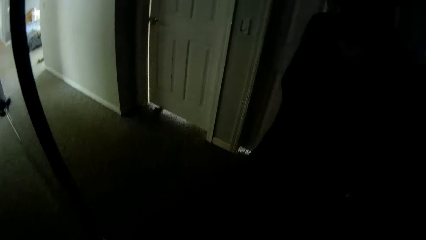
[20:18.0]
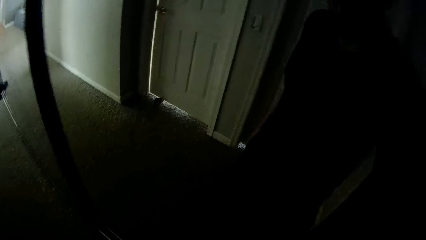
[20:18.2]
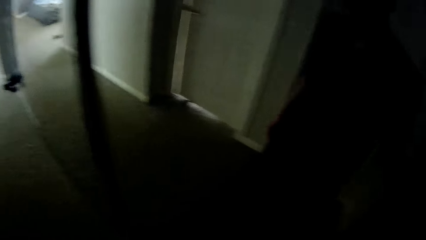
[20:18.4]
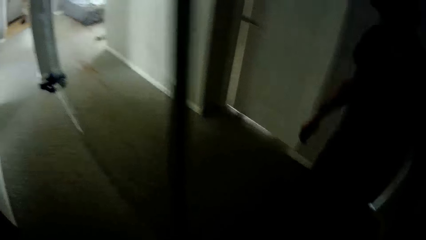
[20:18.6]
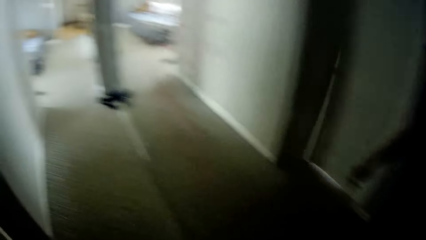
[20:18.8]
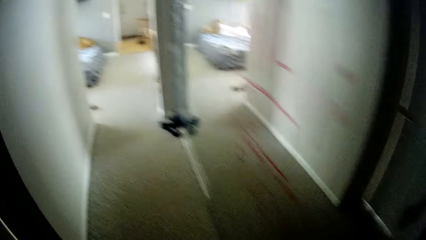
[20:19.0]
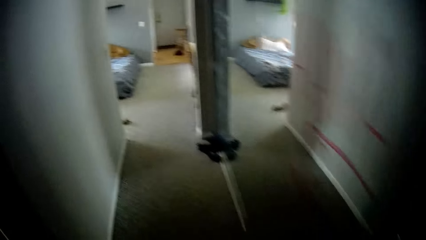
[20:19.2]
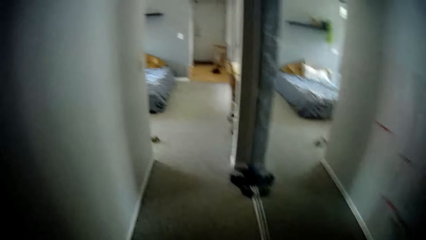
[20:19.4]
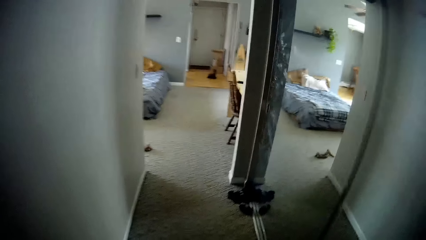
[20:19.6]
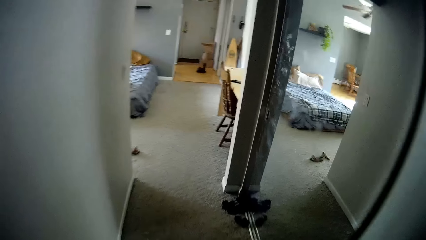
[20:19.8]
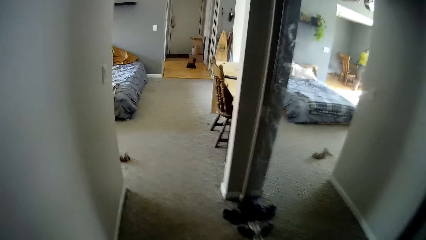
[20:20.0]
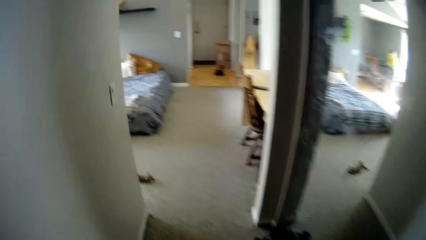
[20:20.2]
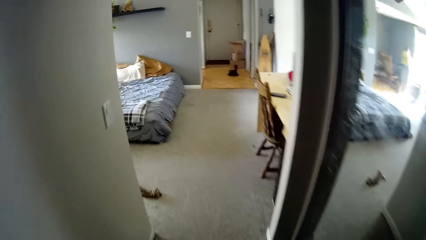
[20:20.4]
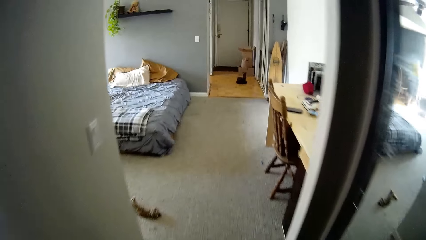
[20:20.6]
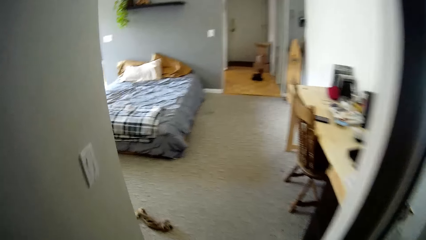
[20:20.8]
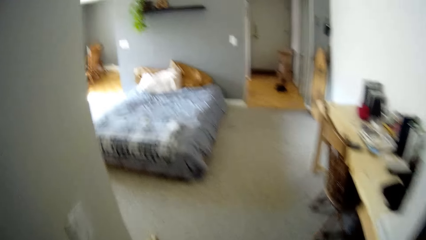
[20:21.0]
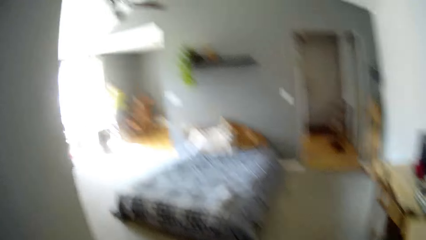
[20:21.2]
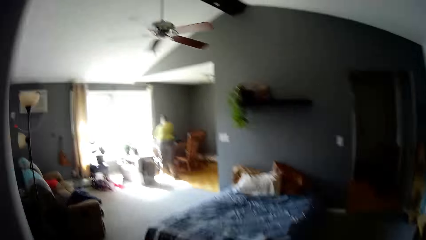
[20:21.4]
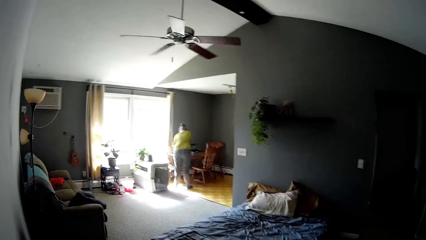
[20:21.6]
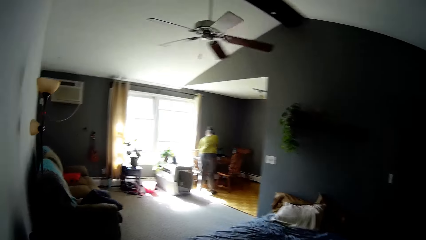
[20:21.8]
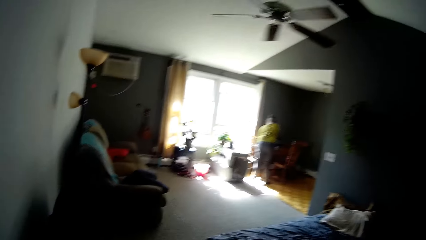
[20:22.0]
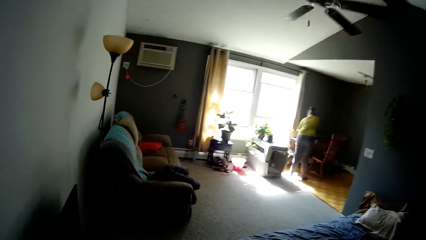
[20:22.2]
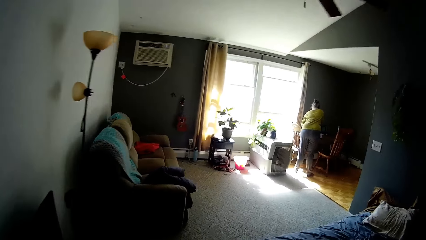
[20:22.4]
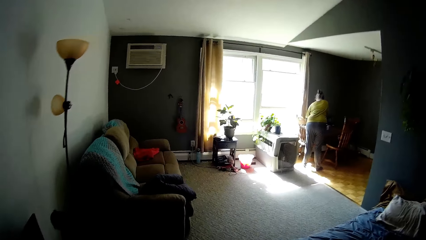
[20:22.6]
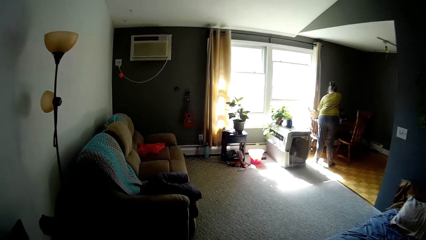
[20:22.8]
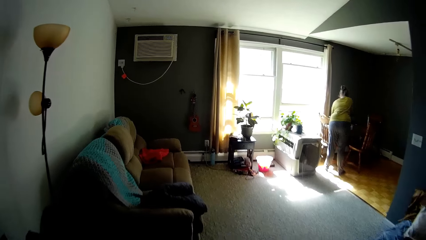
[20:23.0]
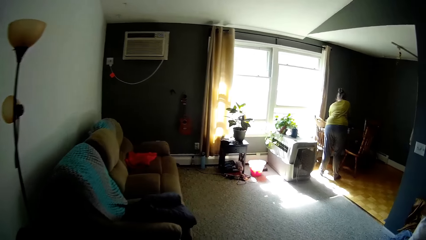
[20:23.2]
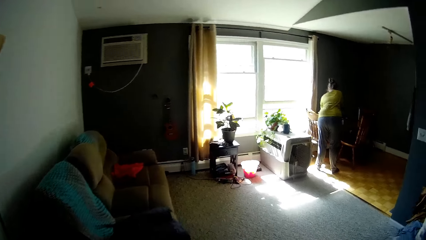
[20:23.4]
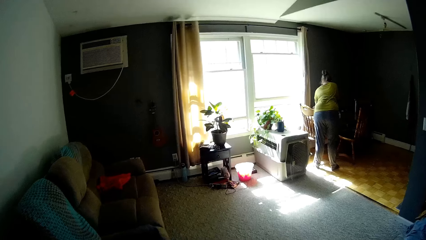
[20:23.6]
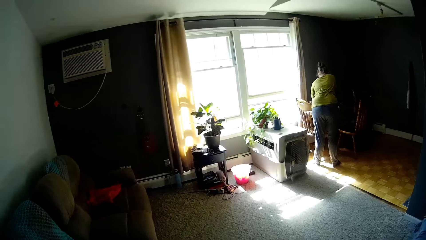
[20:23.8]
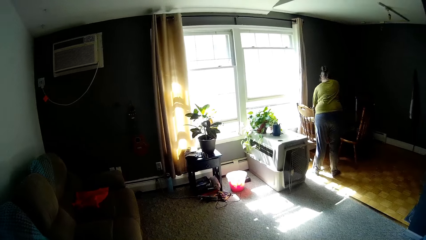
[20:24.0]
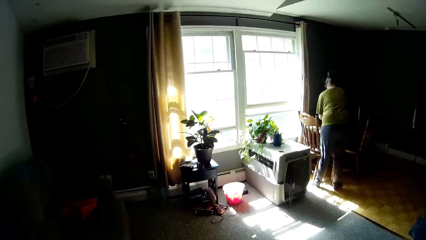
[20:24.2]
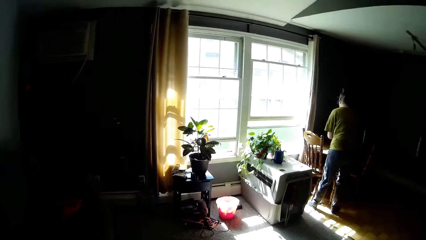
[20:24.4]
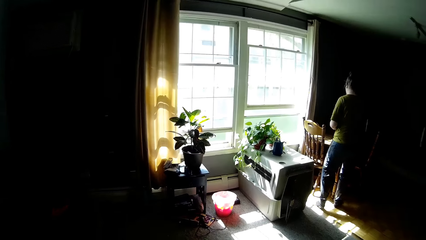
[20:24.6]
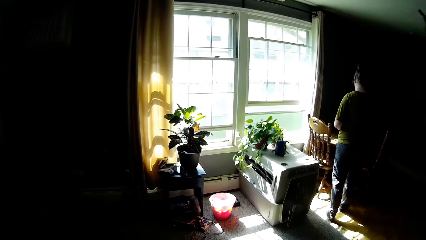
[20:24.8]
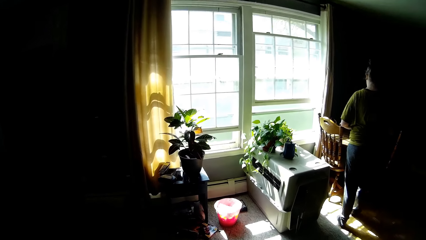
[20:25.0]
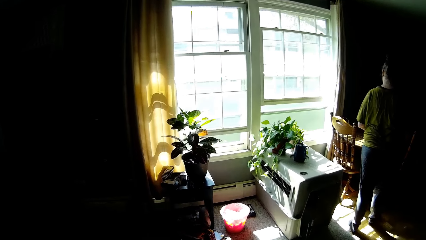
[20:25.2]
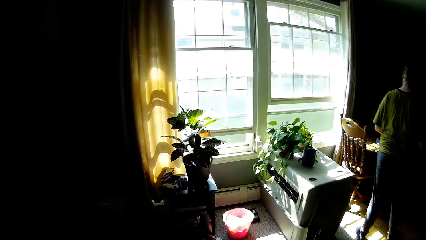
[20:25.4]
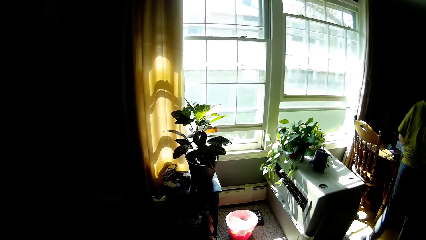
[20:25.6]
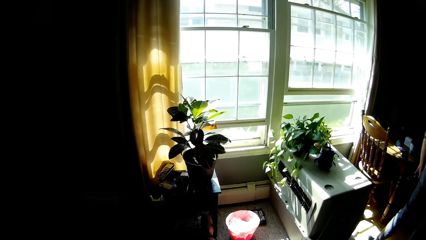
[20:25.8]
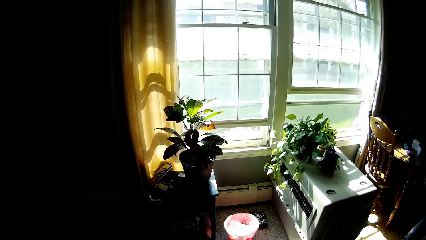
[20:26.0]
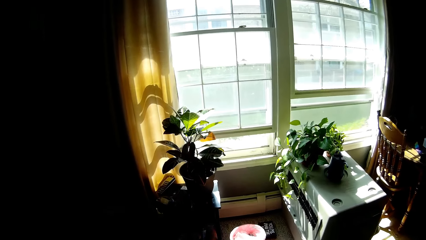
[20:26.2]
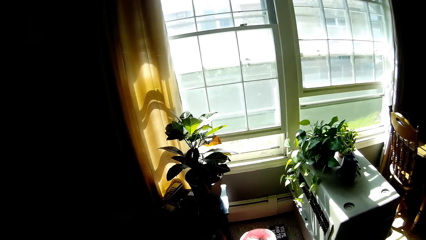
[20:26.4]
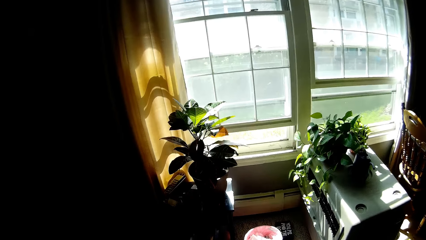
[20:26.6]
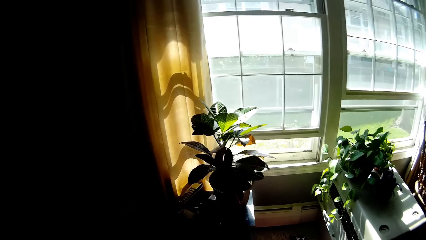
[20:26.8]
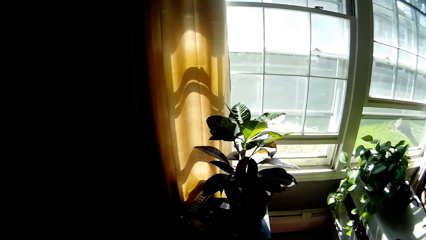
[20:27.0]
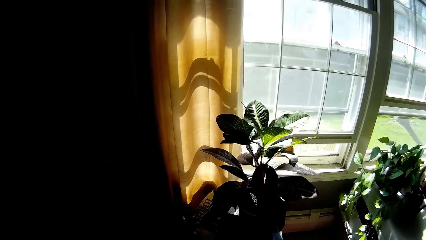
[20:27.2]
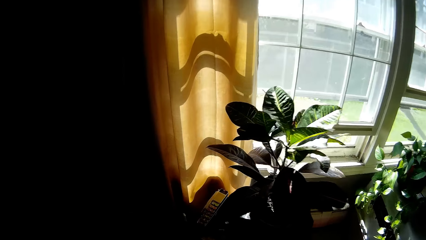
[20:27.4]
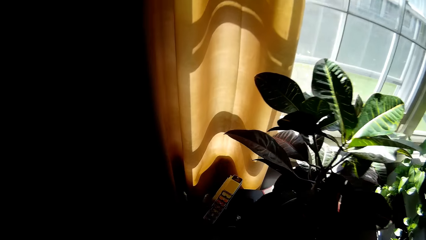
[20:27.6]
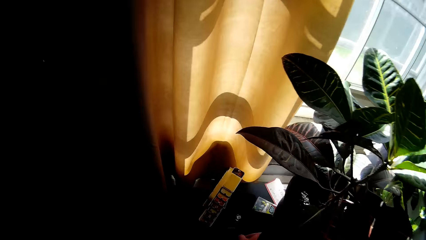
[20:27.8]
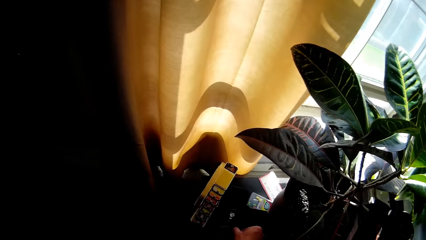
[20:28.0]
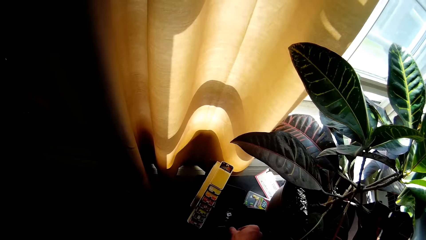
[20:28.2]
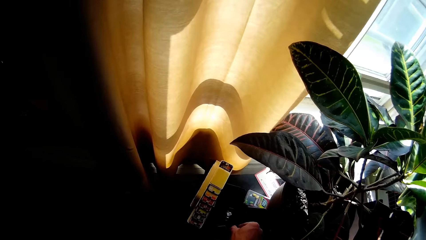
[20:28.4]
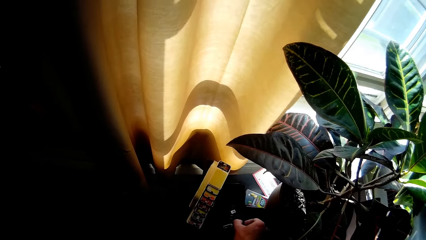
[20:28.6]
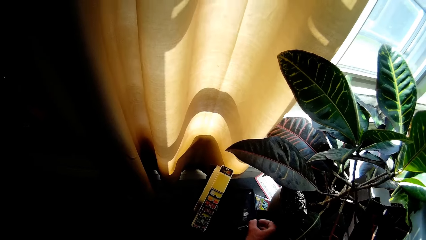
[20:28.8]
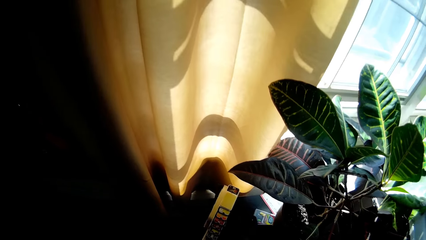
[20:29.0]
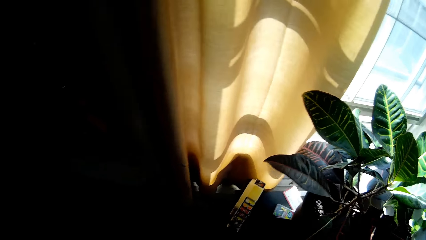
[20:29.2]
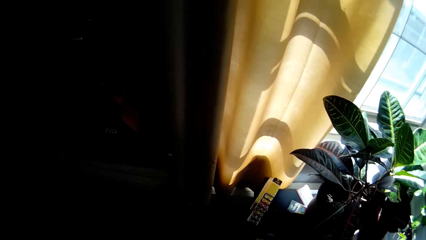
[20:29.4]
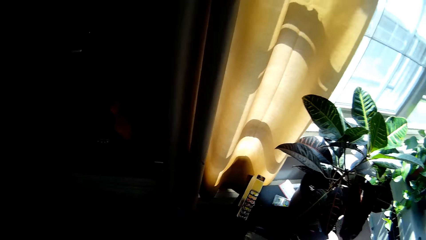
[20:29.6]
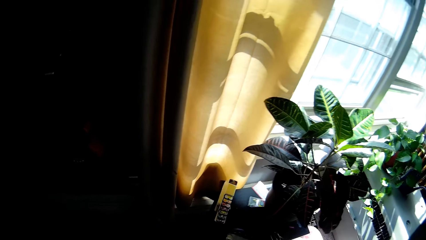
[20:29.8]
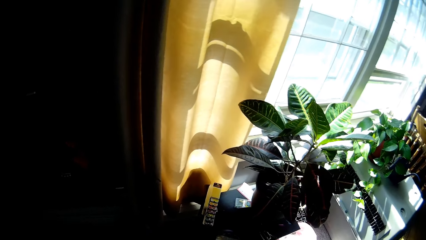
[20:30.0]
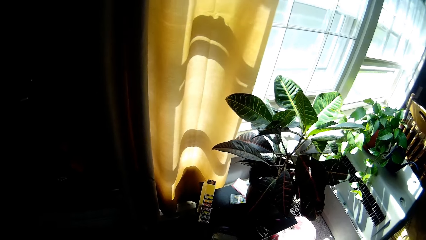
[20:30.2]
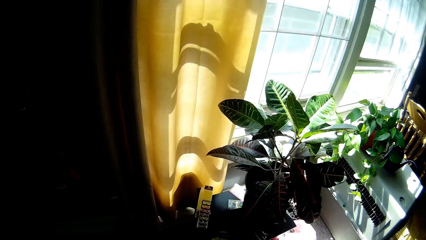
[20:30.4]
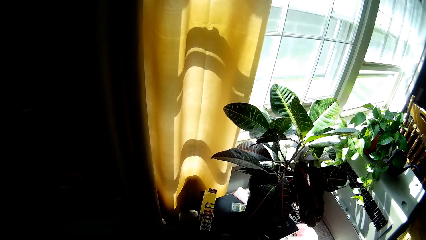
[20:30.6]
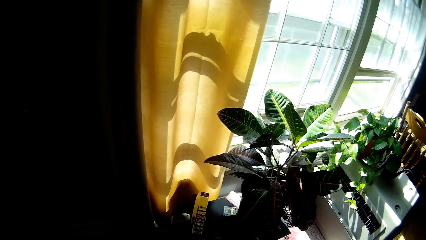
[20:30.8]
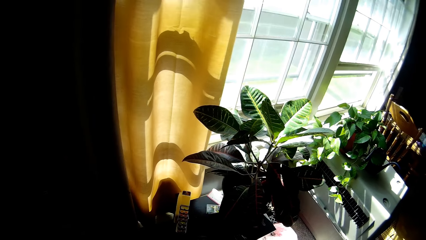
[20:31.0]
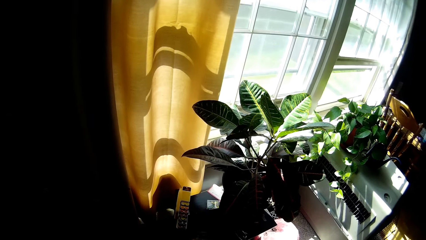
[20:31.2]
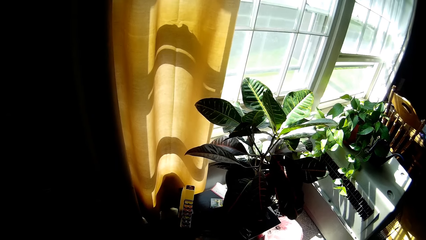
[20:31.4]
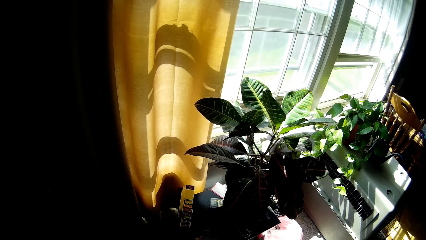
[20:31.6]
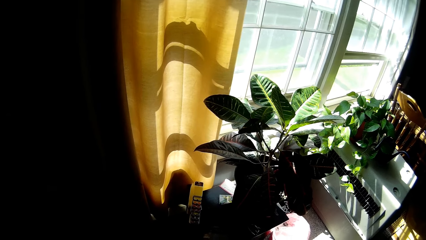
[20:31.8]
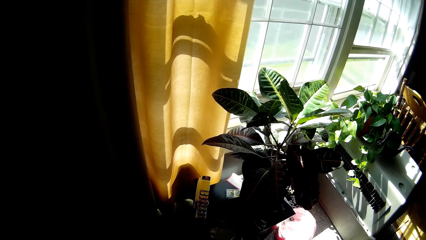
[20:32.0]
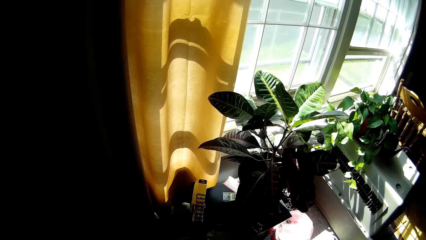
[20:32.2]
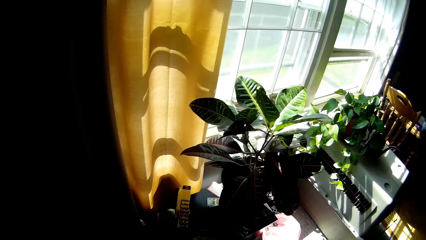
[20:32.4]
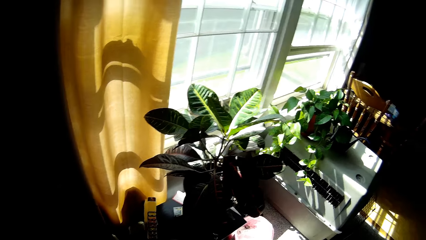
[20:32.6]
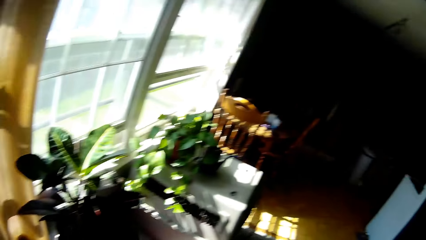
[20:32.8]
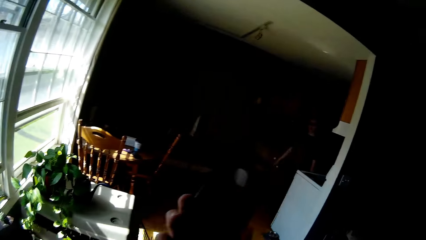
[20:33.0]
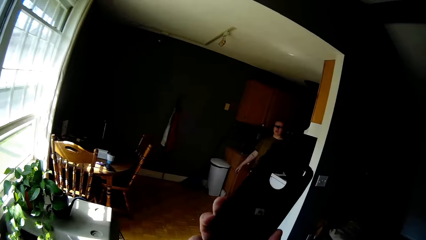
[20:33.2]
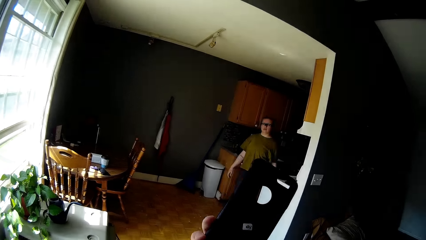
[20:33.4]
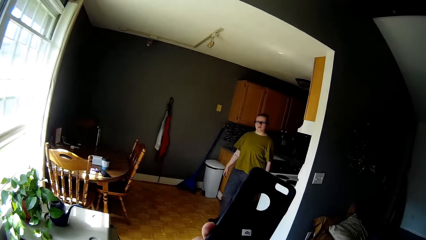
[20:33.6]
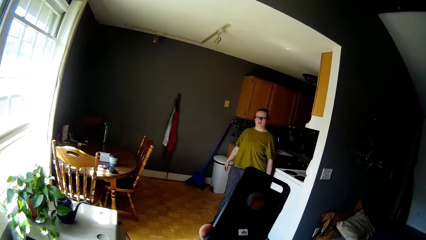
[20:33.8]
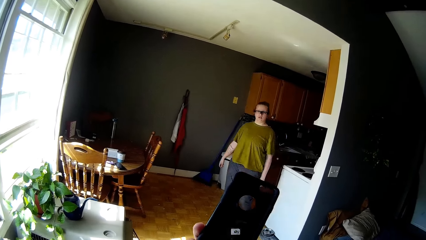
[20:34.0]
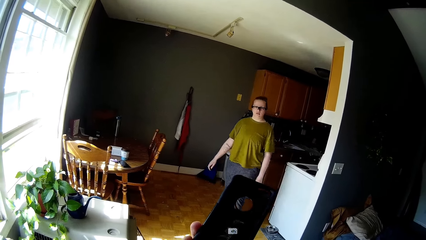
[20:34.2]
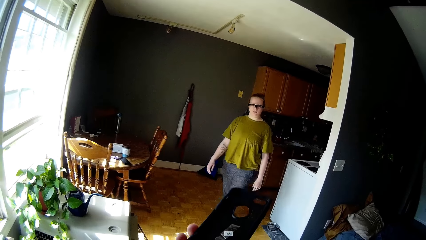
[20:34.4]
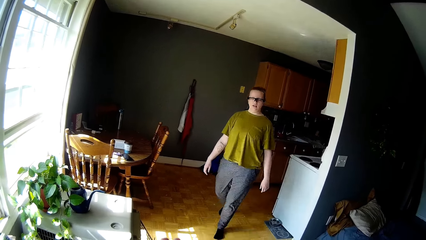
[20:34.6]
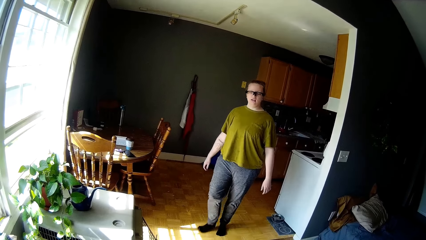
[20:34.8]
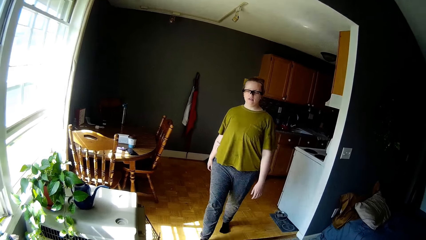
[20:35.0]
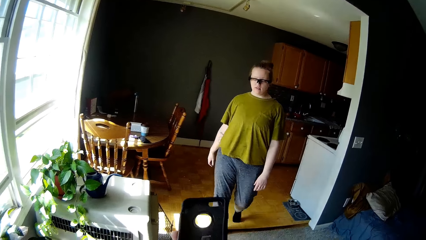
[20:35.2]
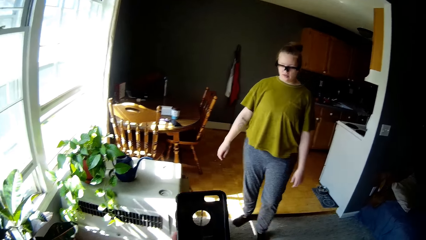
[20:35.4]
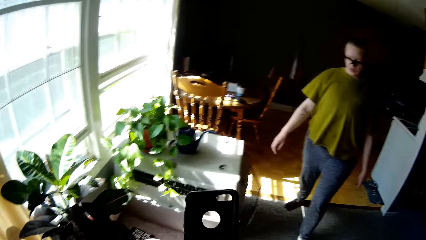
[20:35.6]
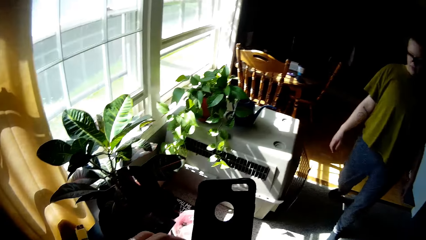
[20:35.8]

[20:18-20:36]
The camera wearer closes the closet door. They open a door. They walk back to the room. They walk inside the house. Someone stands at a dining table. The camera wearer picks up a phone case or phone cover from a table. They stop at the table. They speak to a lady. They show the lady the phone cover.
